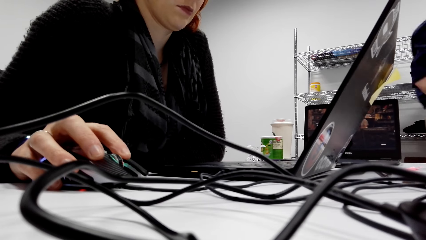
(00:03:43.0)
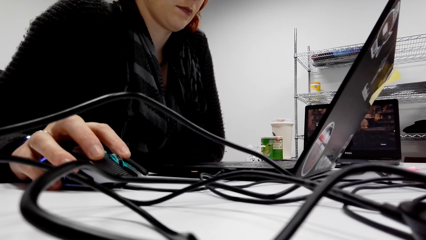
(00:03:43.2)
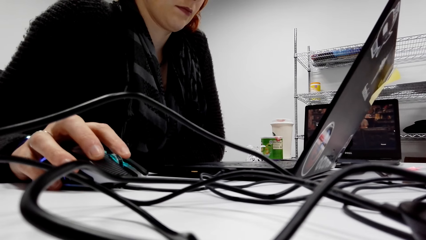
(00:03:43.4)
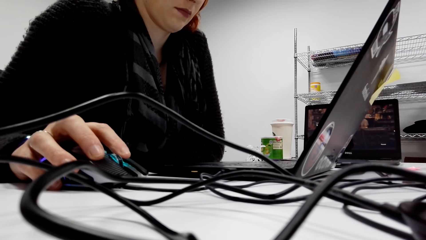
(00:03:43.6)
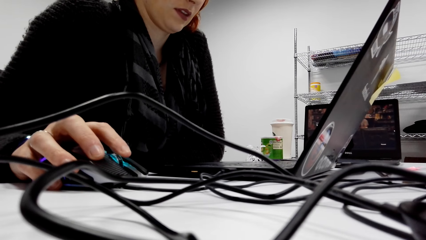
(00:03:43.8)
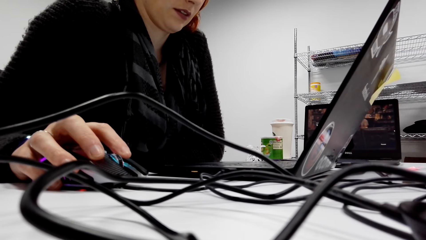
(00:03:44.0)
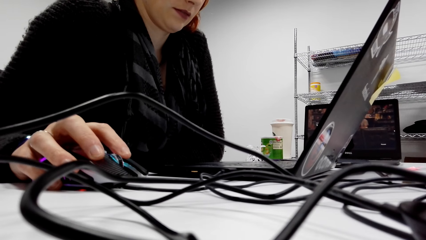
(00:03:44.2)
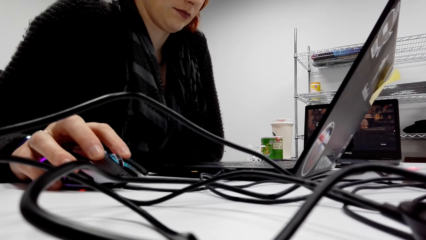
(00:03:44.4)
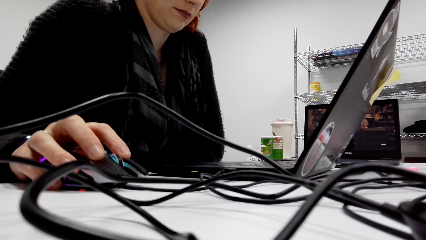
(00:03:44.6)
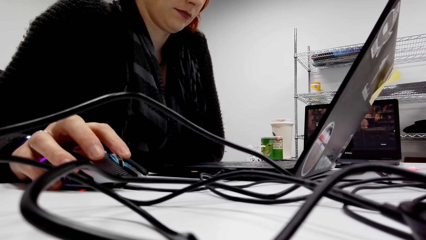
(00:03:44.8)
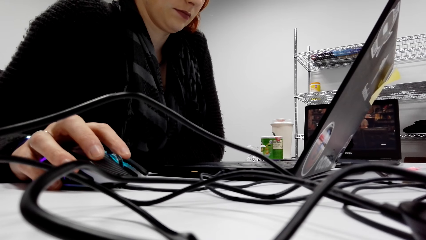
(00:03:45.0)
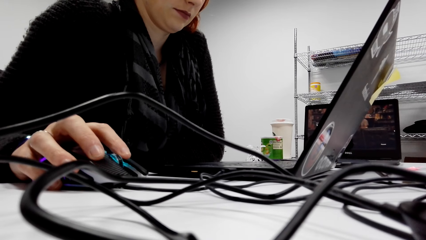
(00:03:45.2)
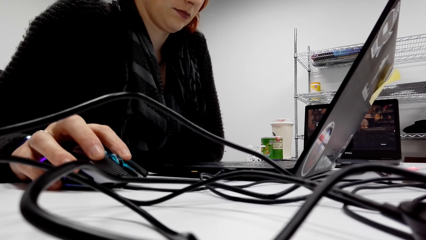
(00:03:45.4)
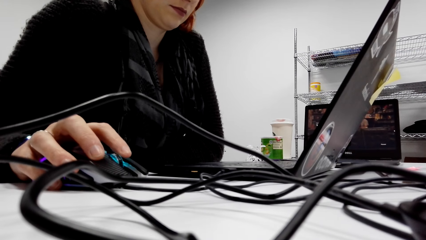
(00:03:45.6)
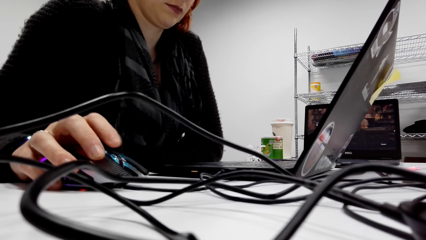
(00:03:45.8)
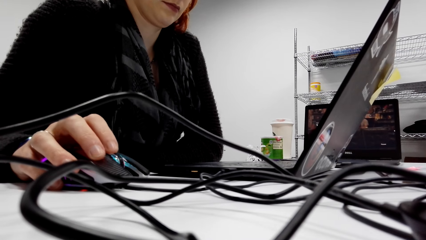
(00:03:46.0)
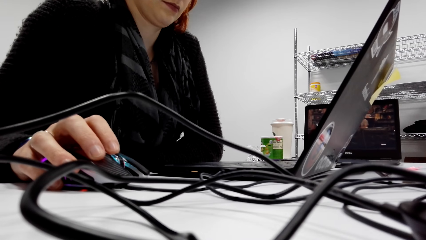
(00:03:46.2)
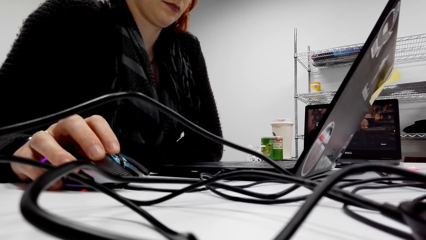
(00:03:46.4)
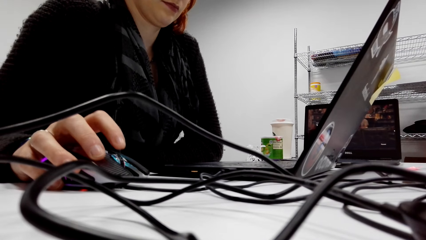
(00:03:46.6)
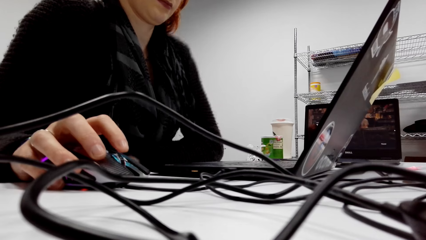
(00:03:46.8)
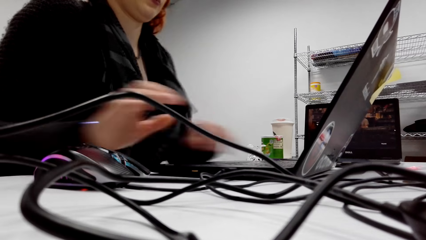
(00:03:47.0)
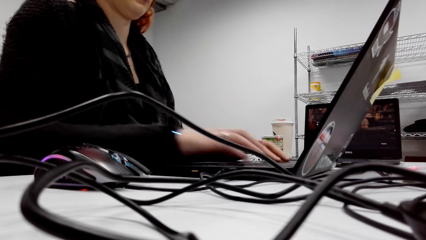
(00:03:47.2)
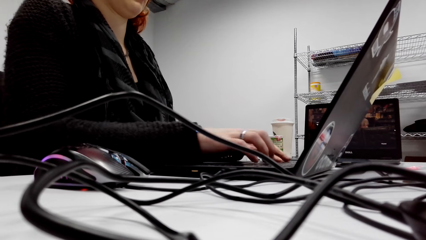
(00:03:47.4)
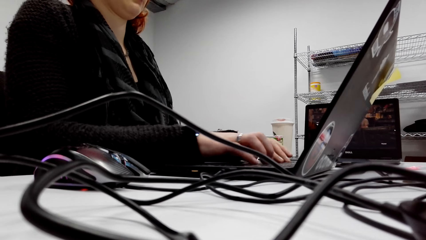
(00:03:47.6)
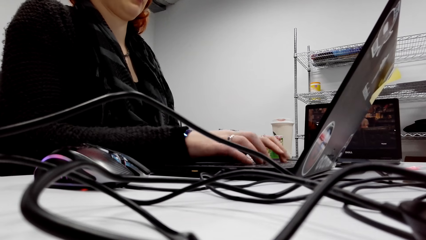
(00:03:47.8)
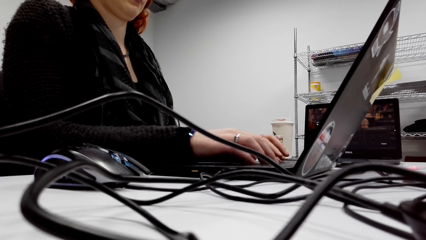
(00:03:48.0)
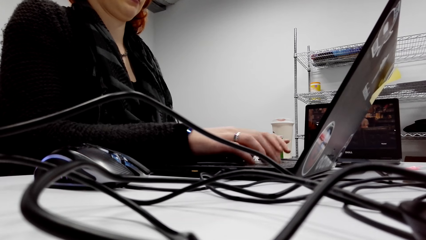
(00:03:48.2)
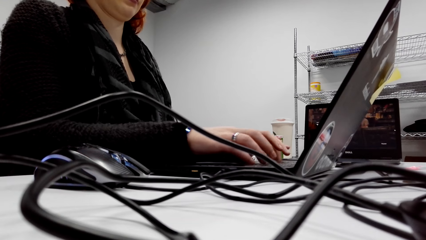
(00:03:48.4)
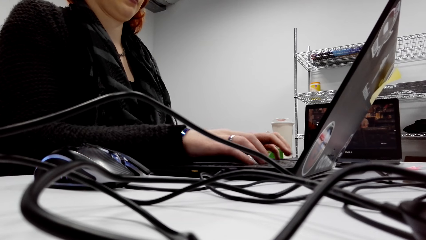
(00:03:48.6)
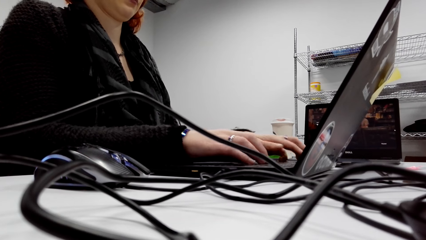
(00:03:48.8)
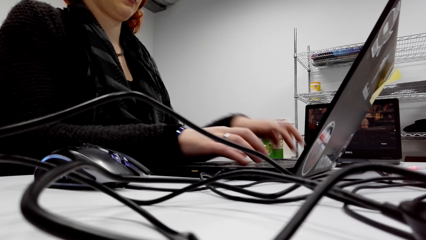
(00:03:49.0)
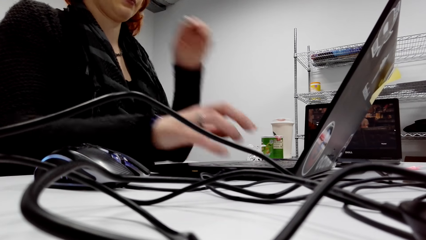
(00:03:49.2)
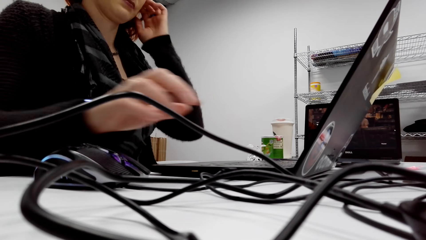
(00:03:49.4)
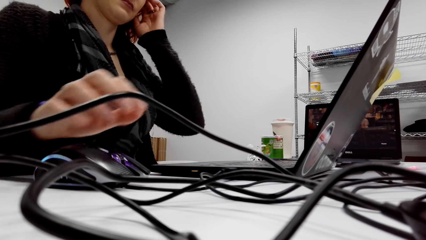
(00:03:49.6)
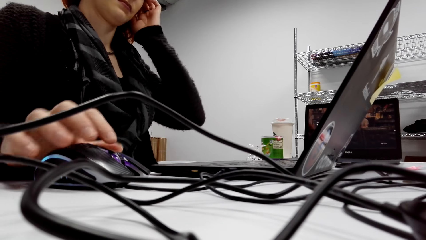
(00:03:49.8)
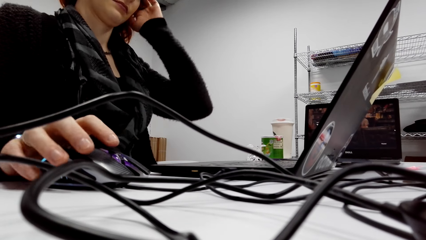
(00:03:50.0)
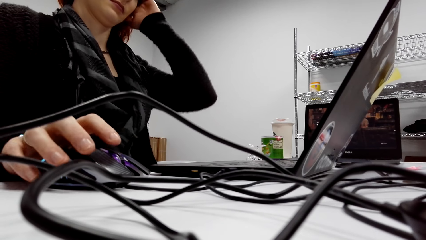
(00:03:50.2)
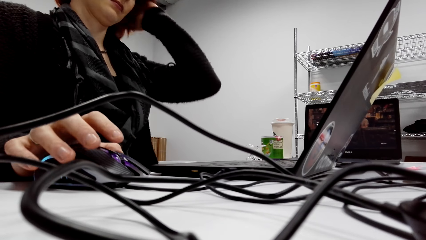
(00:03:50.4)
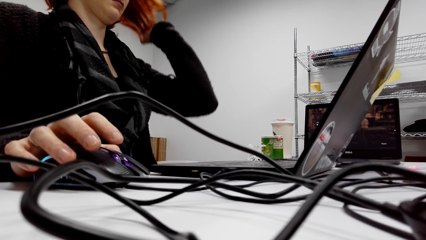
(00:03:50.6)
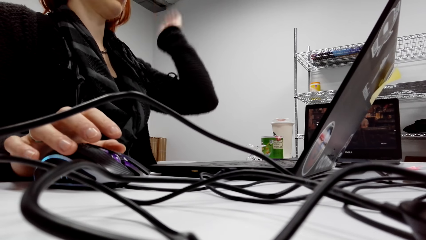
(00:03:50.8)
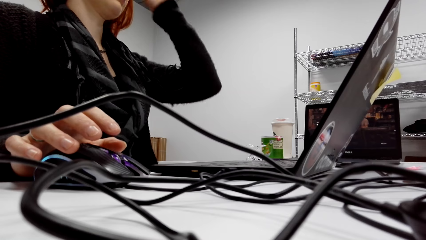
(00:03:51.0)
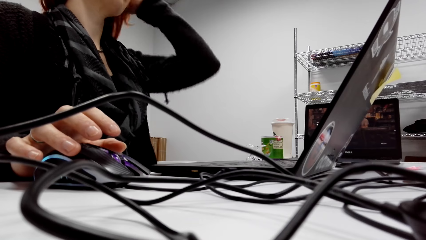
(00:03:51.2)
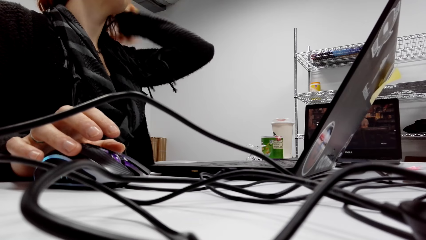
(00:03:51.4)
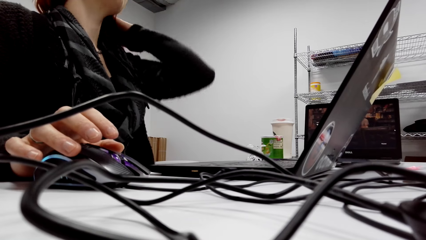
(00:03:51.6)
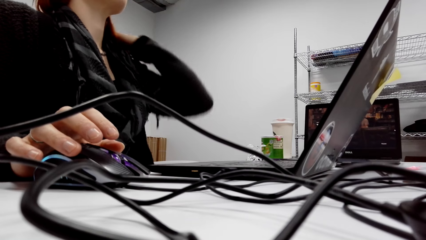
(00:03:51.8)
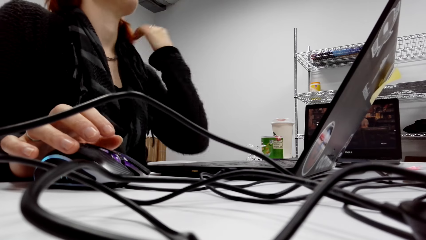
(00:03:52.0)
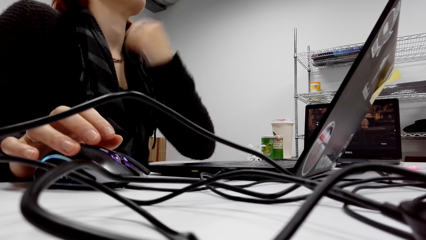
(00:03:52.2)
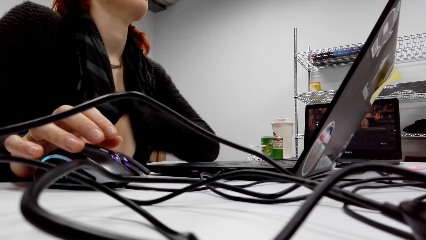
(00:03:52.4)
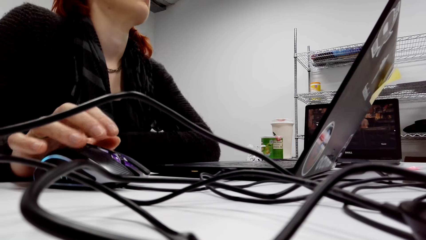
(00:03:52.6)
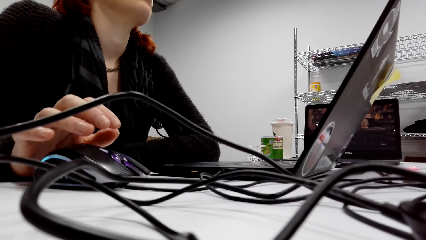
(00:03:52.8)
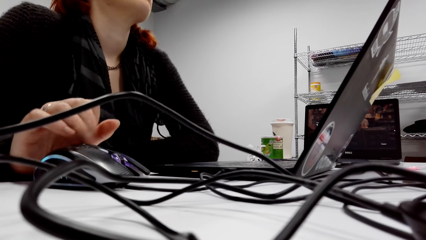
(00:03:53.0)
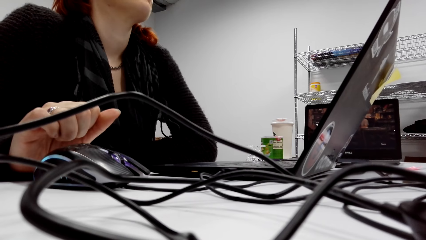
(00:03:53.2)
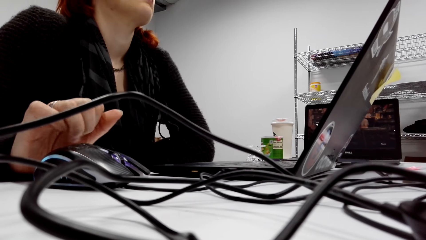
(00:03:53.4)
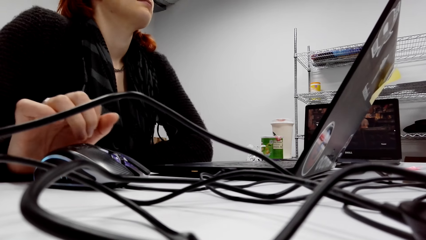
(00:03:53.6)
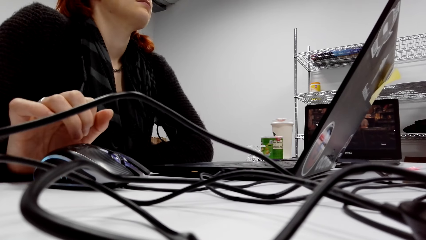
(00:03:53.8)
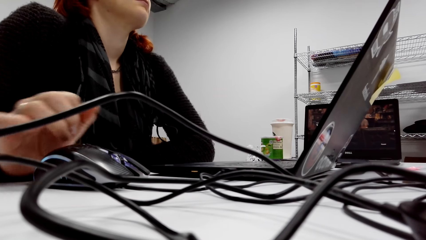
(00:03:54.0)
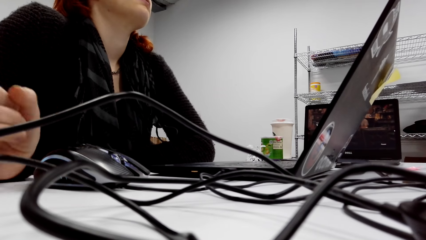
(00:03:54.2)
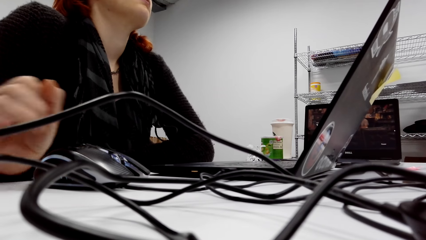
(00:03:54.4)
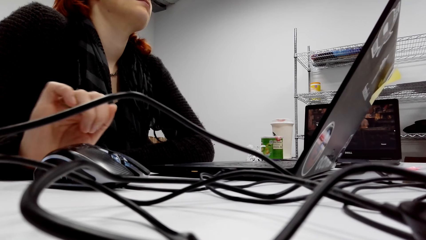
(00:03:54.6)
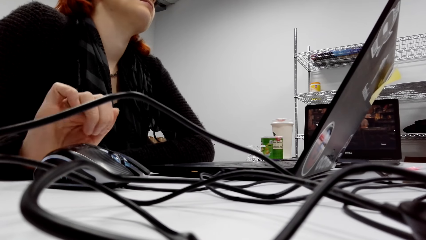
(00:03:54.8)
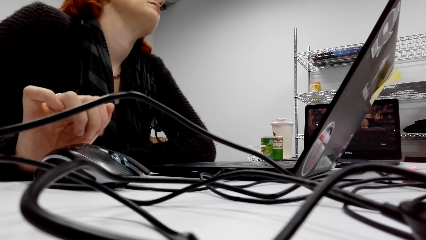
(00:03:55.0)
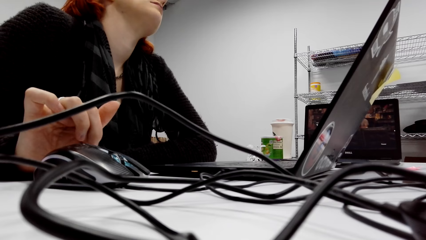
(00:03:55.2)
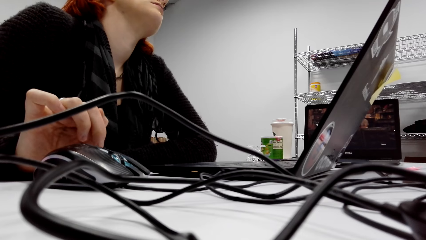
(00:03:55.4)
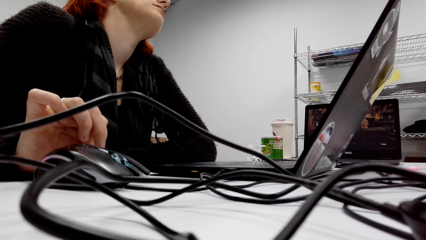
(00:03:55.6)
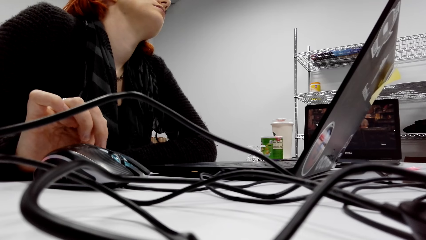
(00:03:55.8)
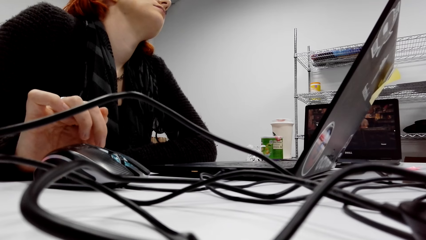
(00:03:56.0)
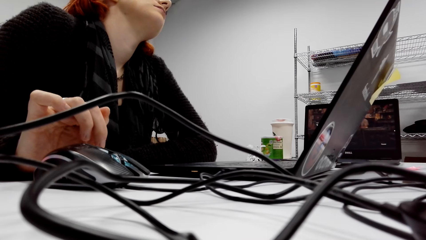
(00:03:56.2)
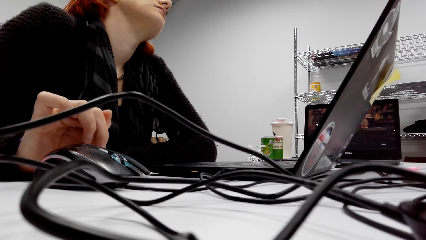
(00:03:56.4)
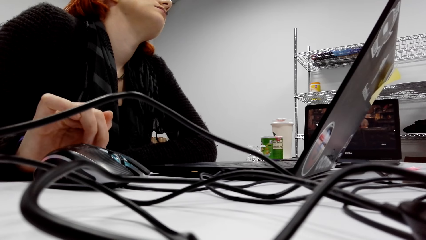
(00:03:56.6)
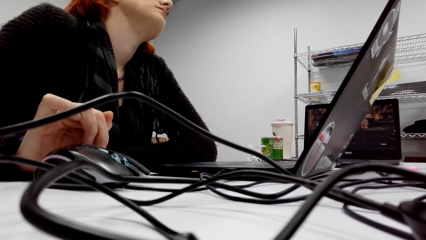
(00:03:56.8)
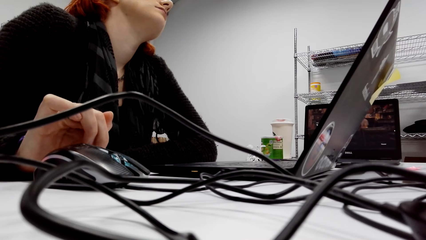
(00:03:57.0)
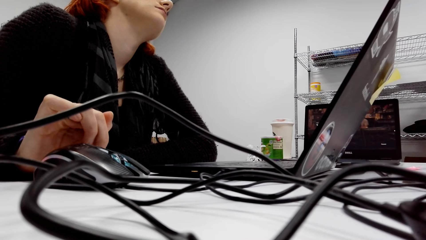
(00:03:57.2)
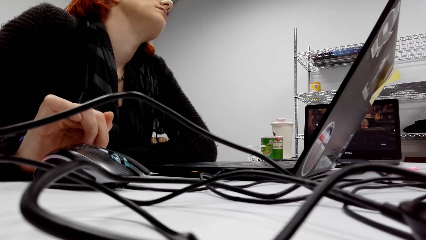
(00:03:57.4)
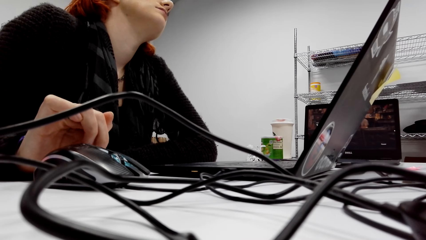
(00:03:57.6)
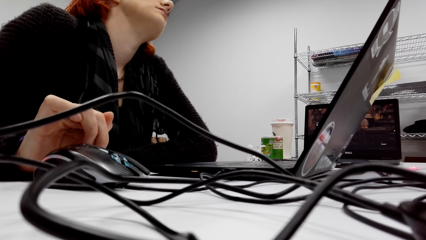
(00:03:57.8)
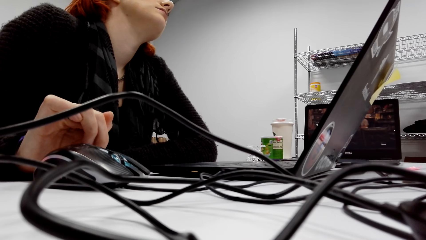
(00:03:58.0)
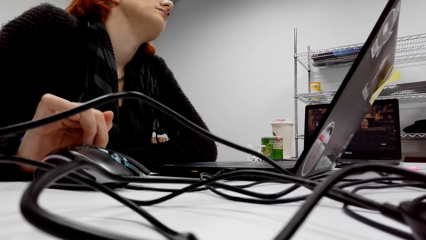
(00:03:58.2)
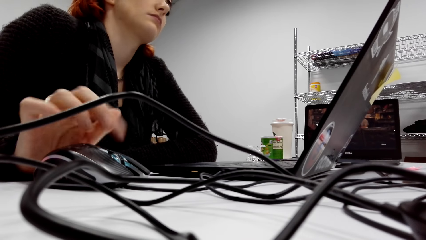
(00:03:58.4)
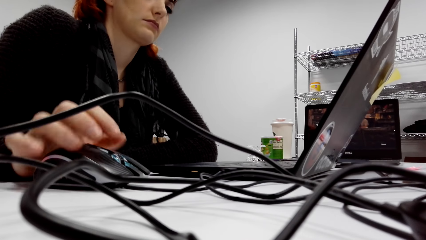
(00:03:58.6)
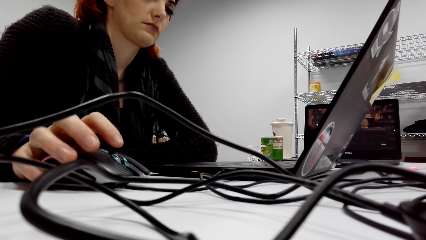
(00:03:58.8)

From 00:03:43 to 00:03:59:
A lady types on the keyboard, scrolls the mouse and looks at the laptop screen.
